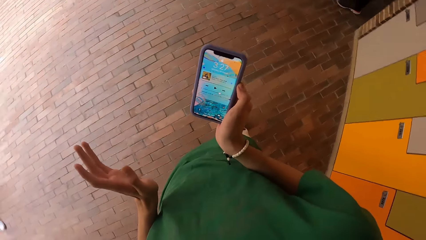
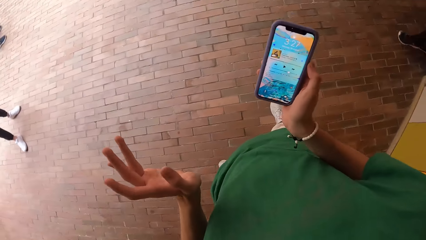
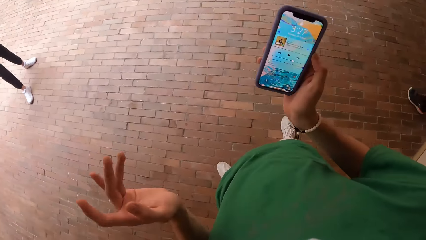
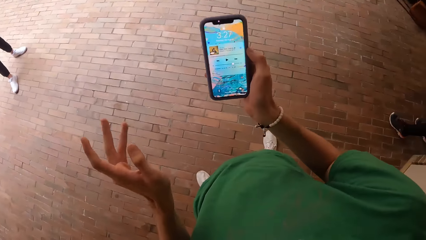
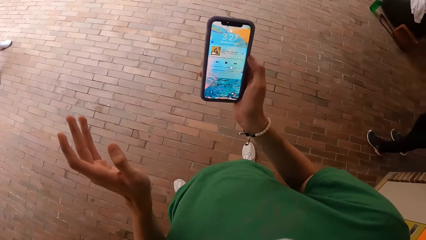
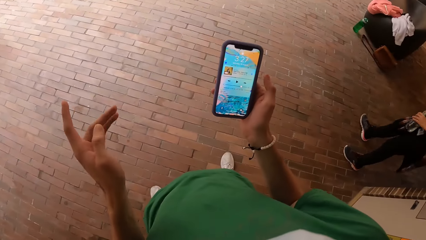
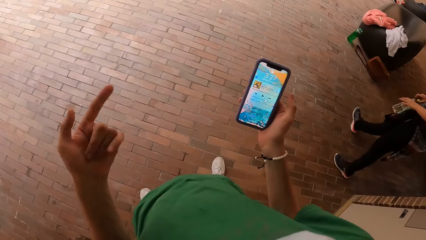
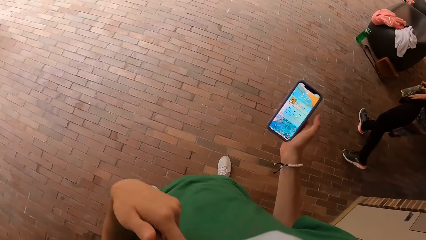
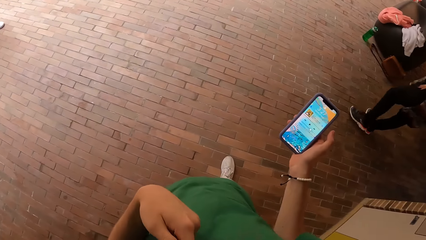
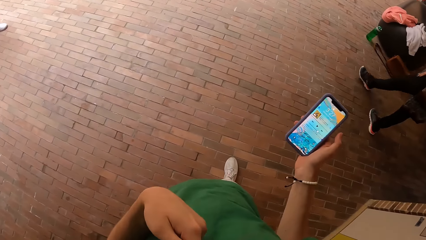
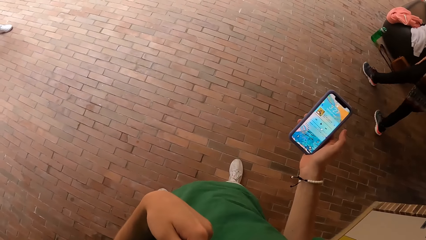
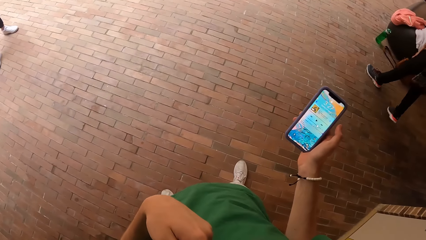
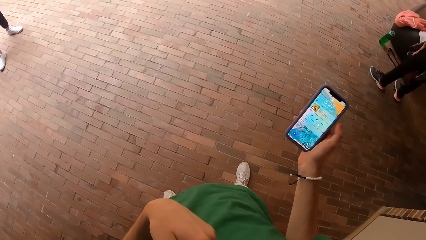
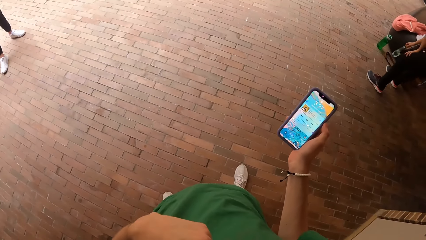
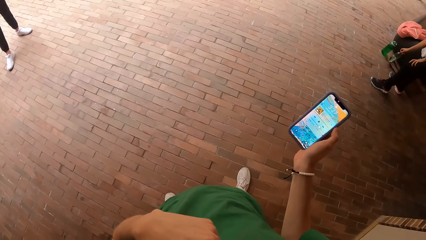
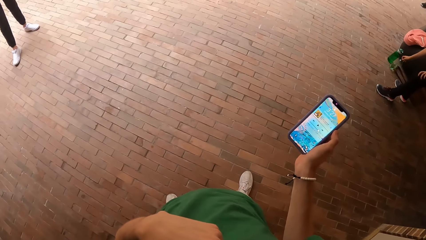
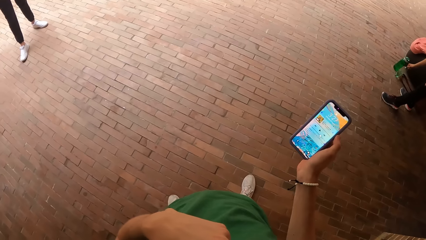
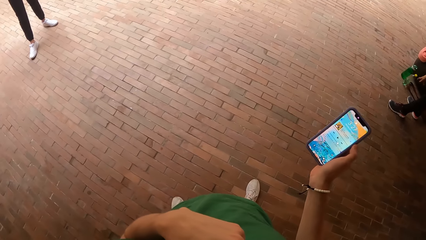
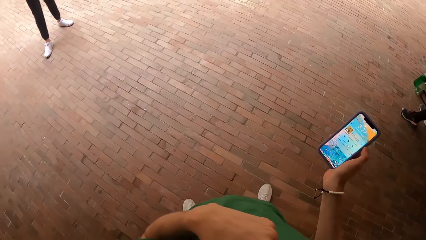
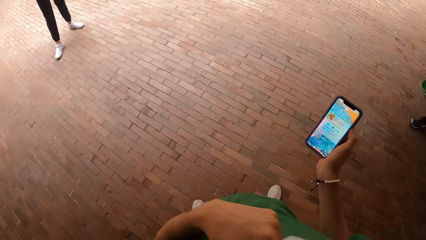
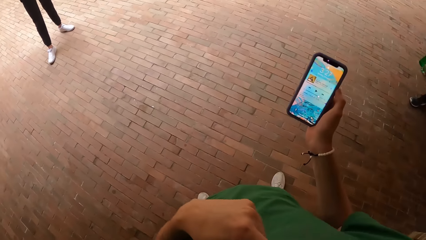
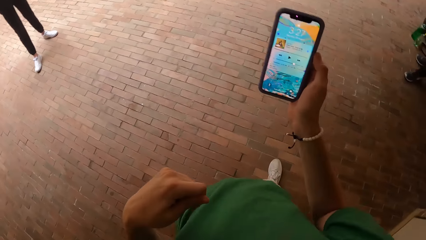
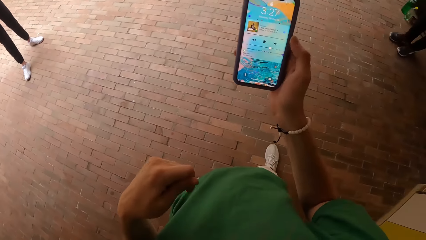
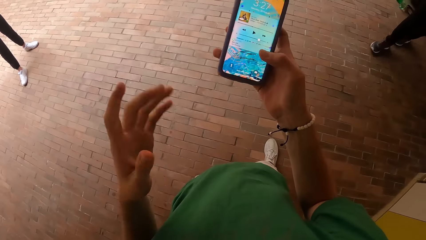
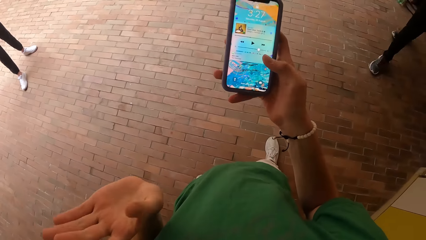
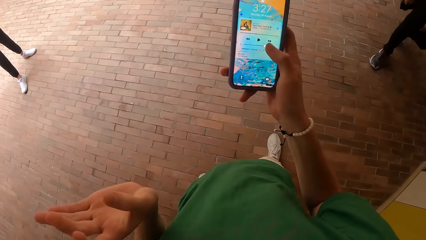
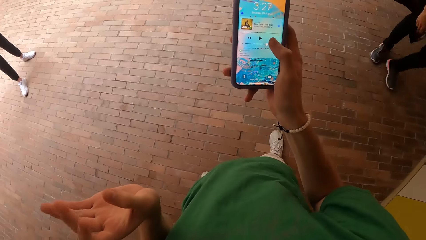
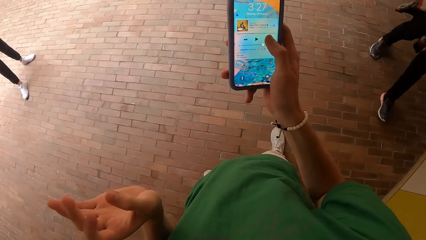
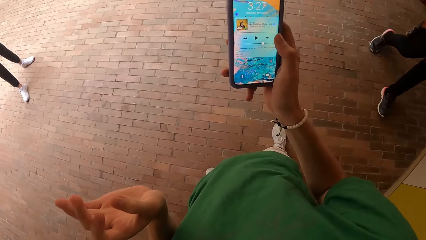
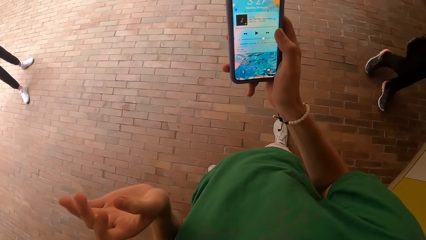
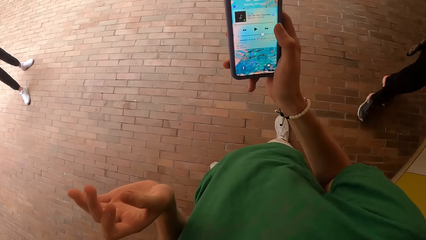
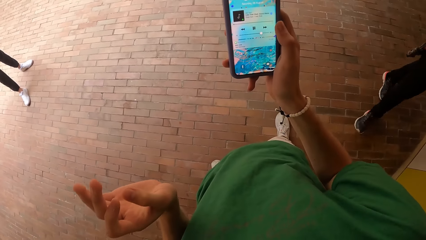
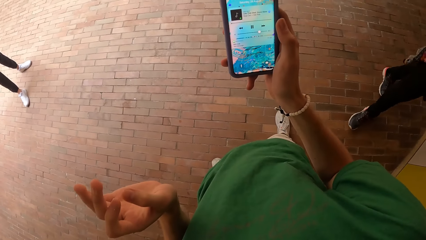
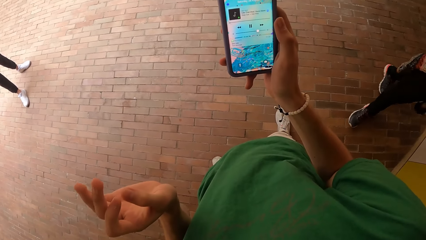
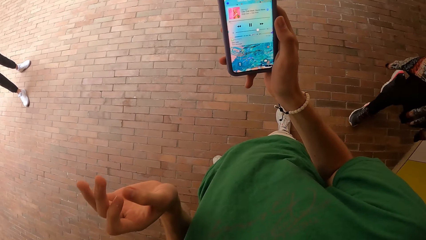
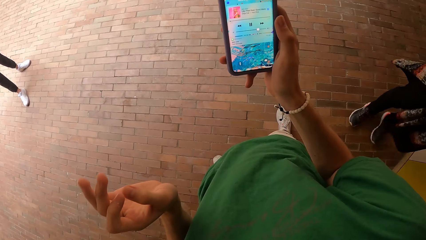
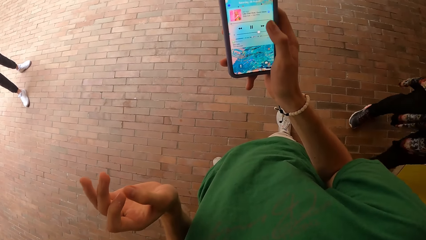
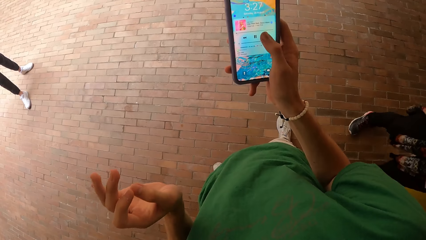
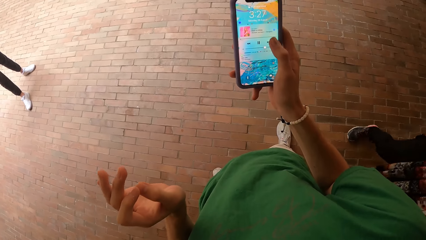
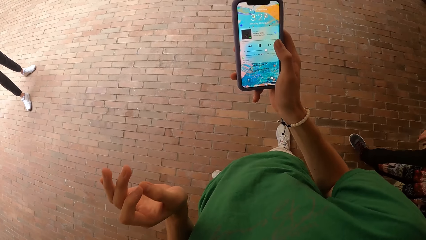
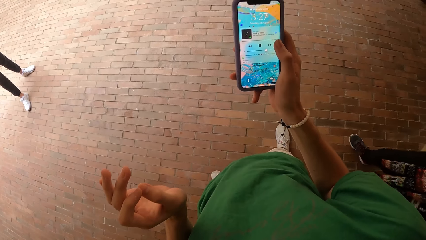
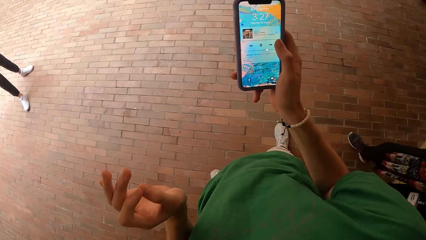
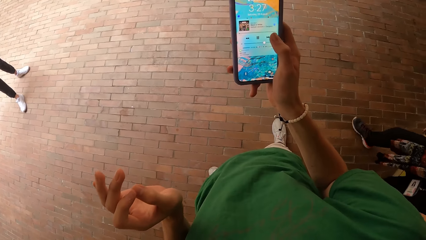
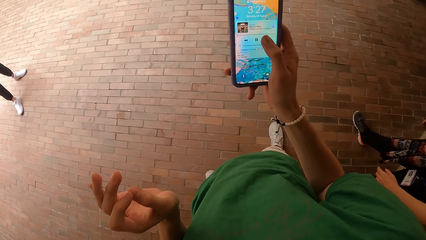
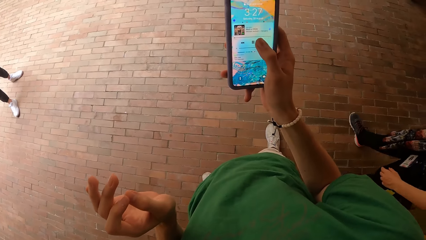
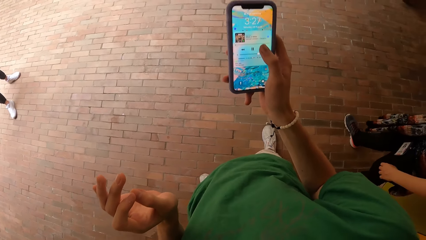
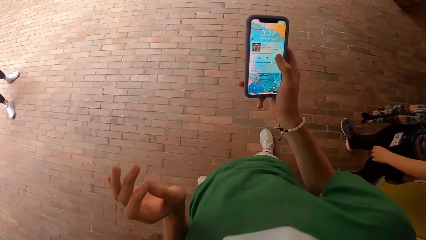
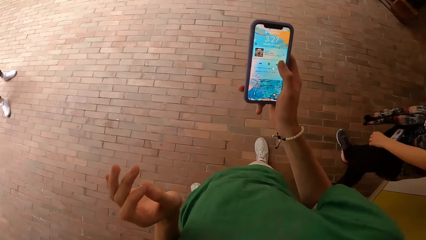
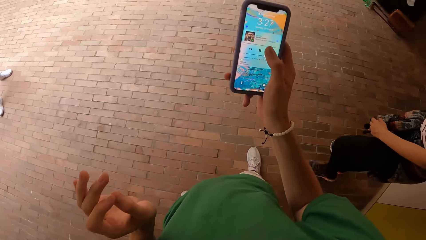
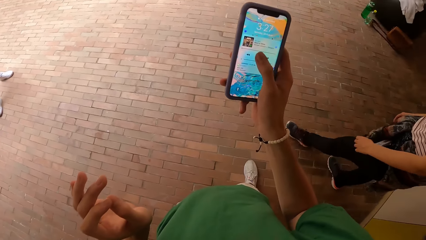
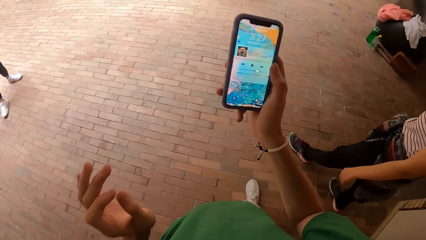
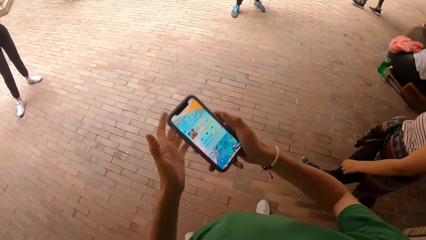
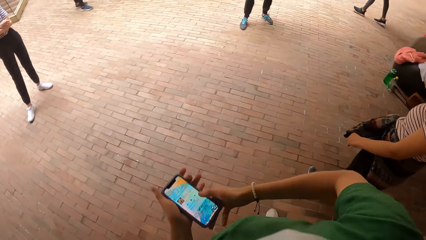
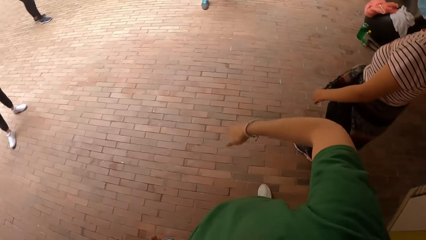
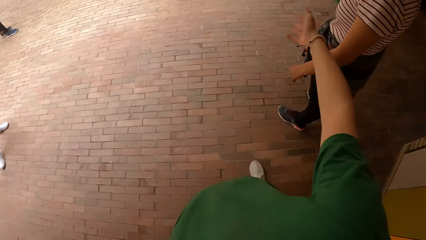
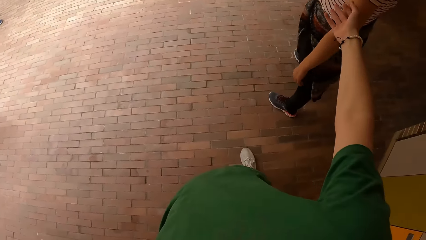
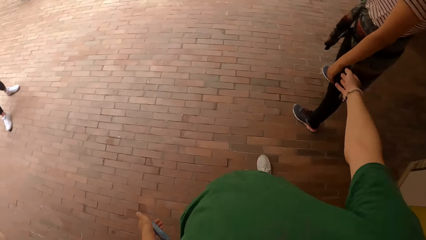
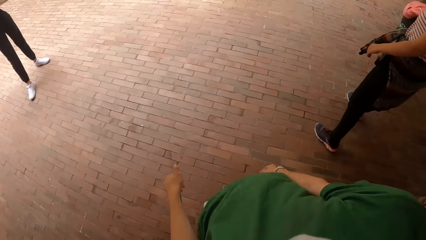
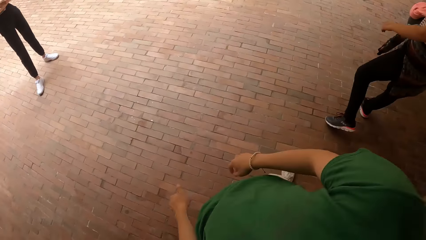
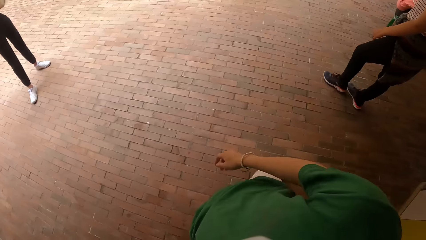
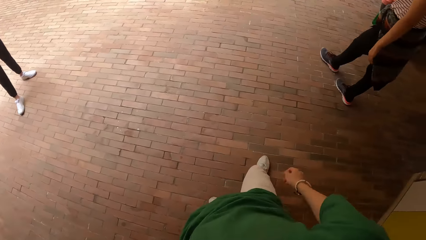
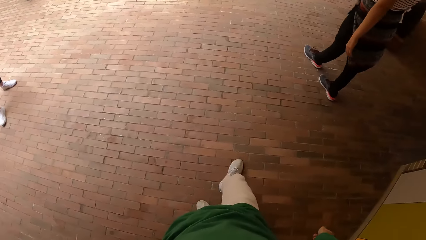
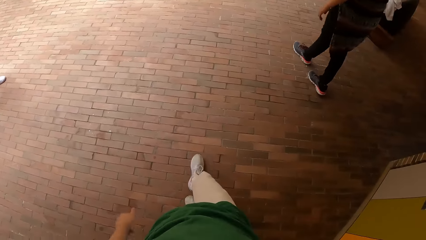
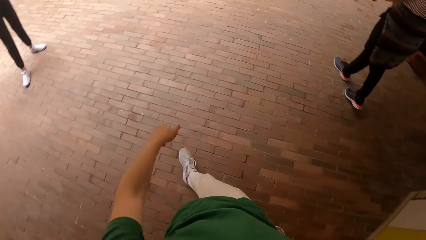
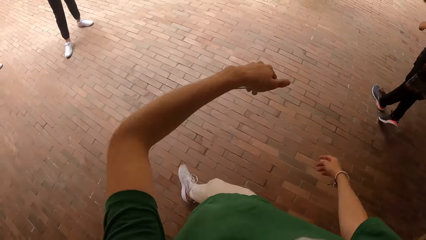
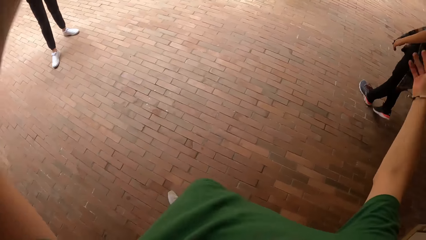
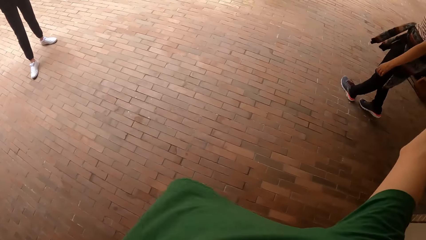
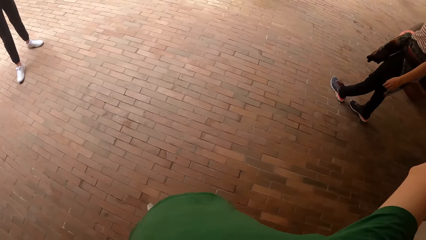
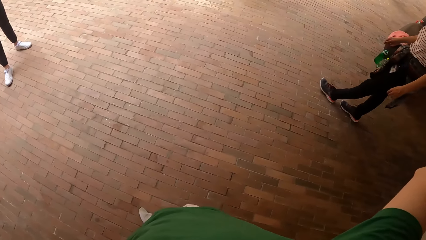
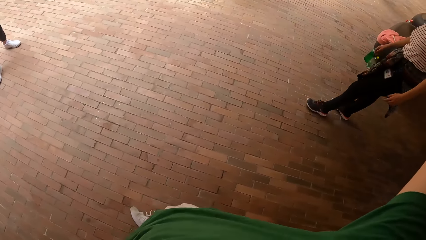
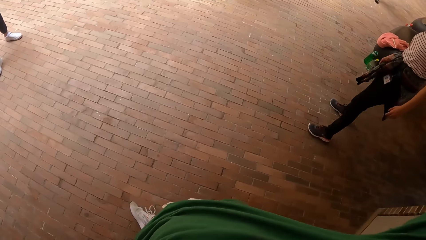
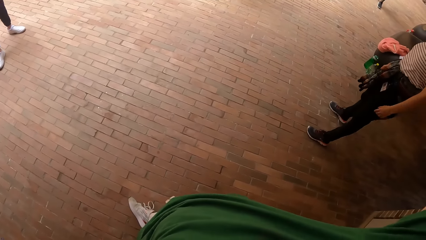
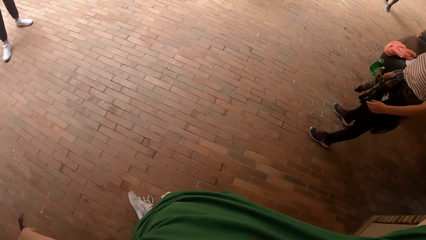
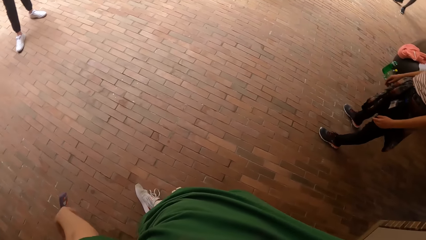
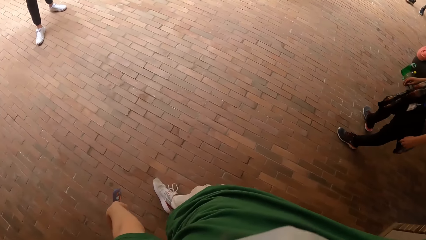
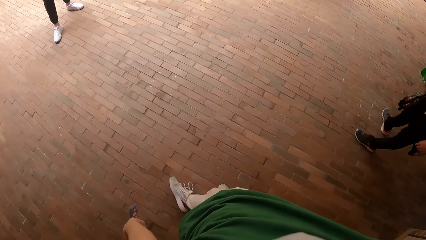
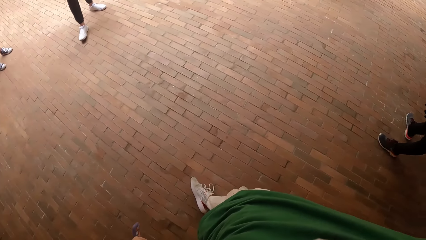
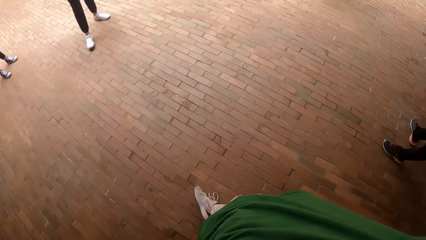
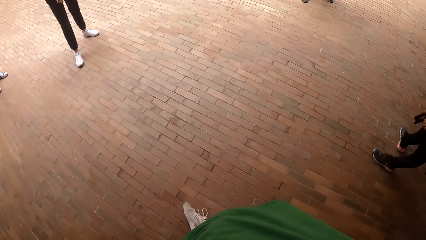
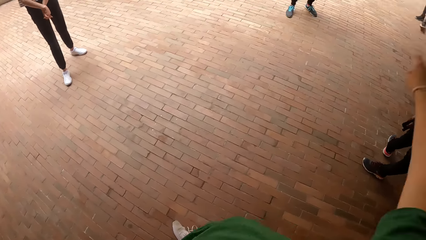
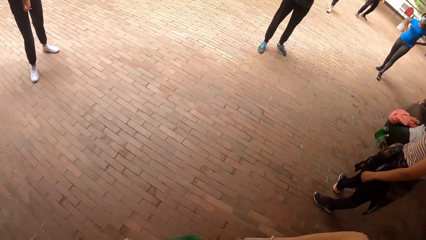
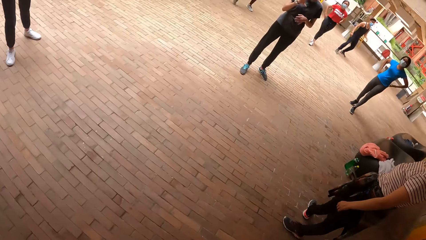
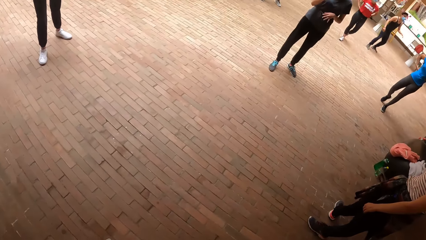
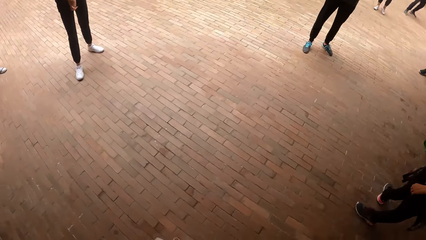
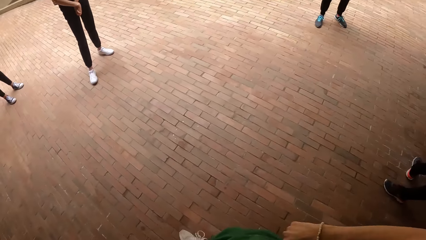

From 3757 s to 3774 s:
The camera wearer puts his hand on his chest. They operate the phone in her right hand. They pass the phone from her right to her left hand. They stretch his hand.
